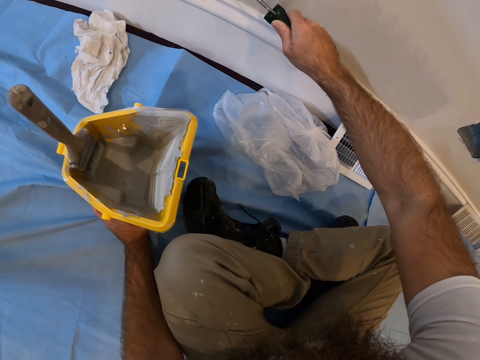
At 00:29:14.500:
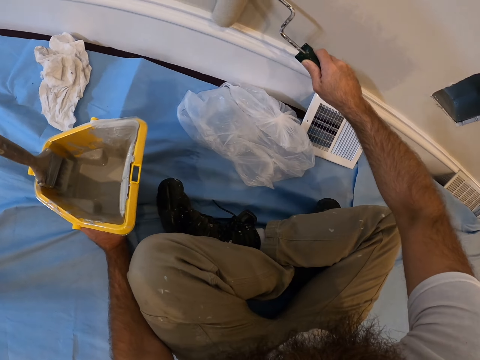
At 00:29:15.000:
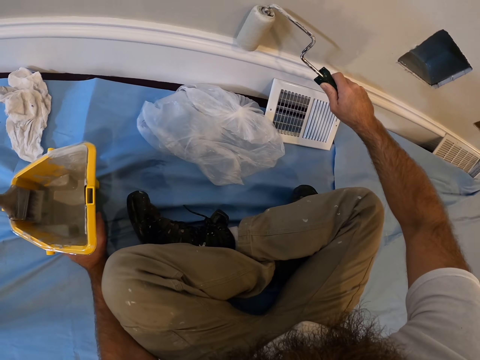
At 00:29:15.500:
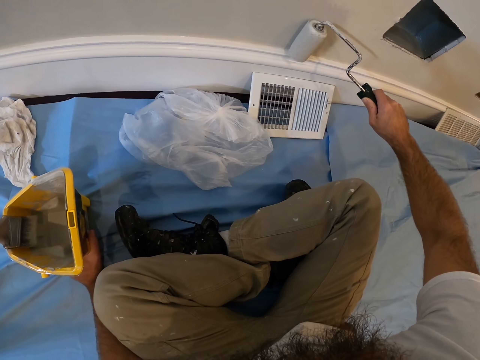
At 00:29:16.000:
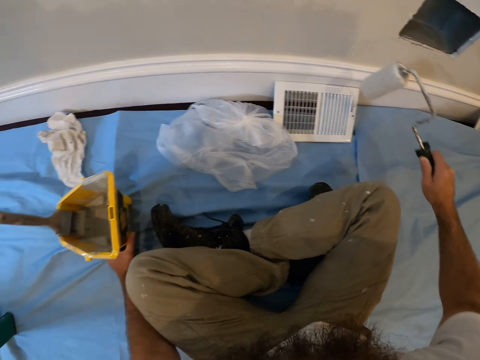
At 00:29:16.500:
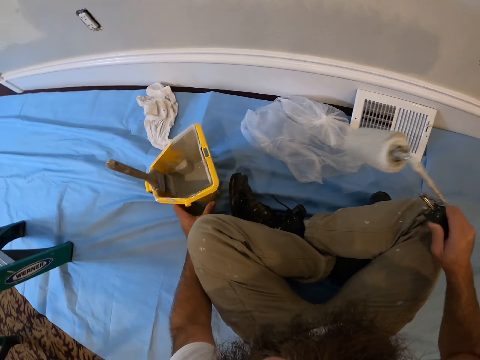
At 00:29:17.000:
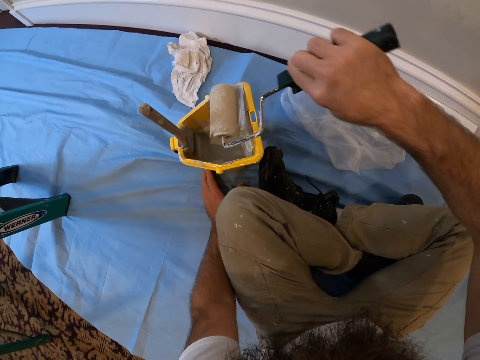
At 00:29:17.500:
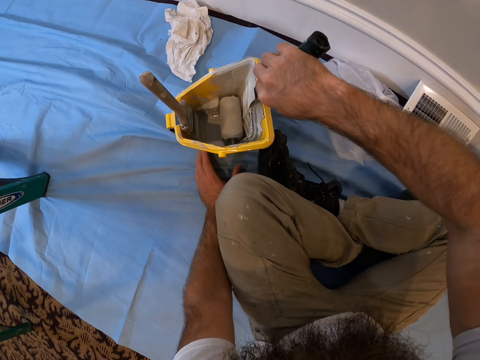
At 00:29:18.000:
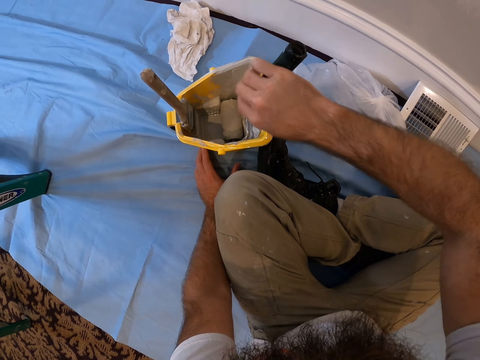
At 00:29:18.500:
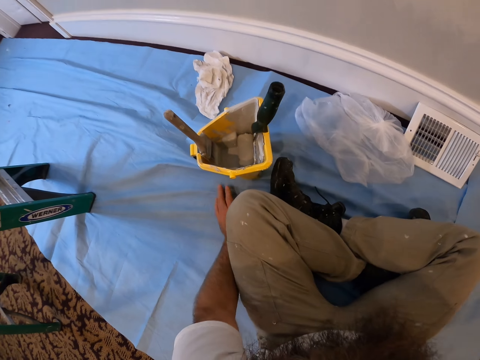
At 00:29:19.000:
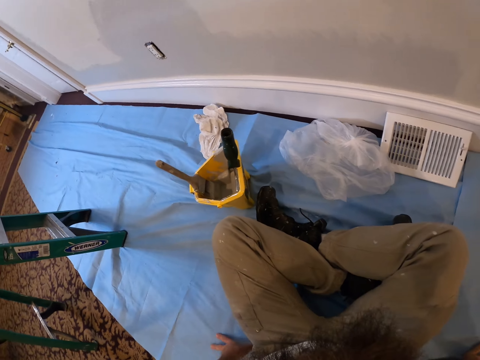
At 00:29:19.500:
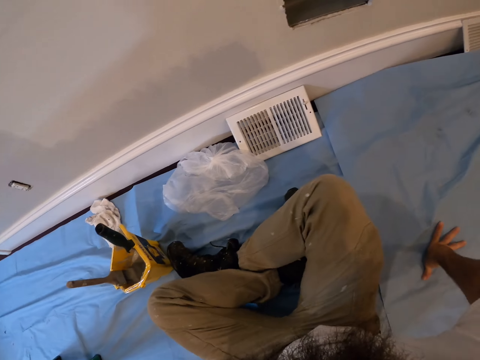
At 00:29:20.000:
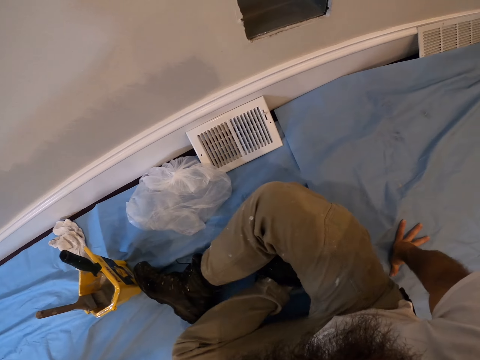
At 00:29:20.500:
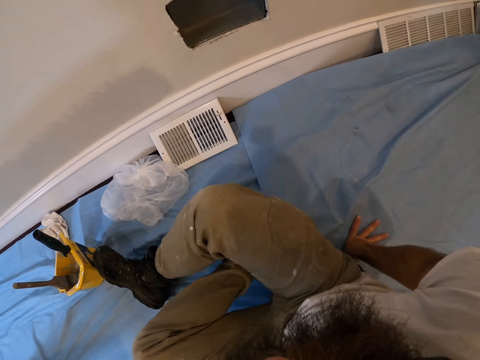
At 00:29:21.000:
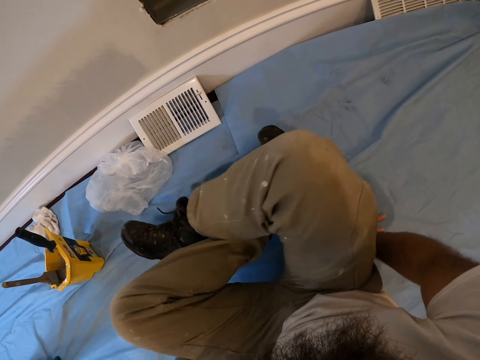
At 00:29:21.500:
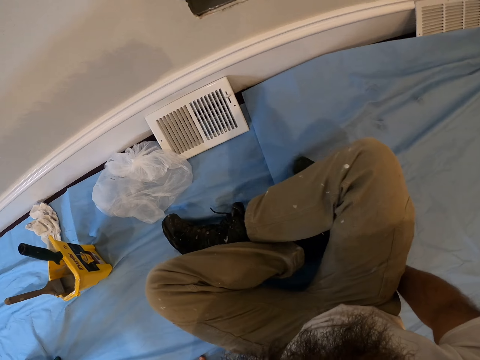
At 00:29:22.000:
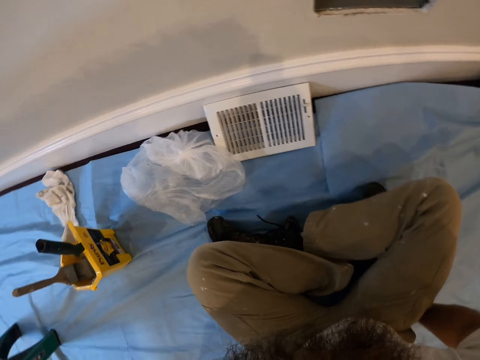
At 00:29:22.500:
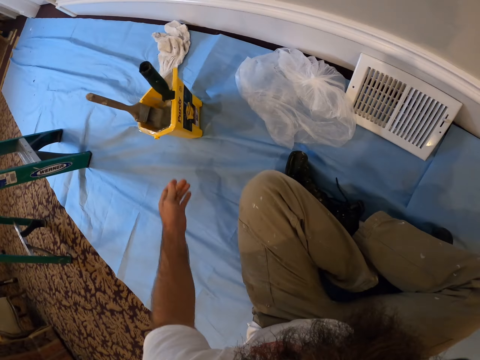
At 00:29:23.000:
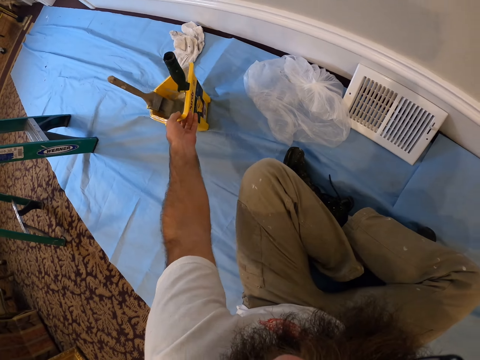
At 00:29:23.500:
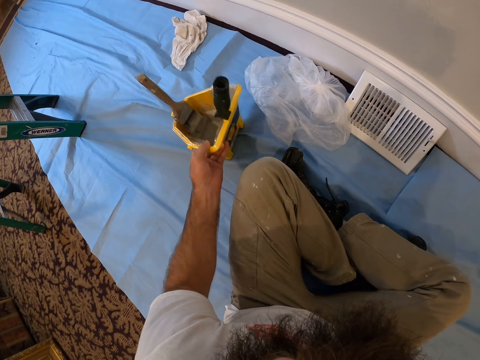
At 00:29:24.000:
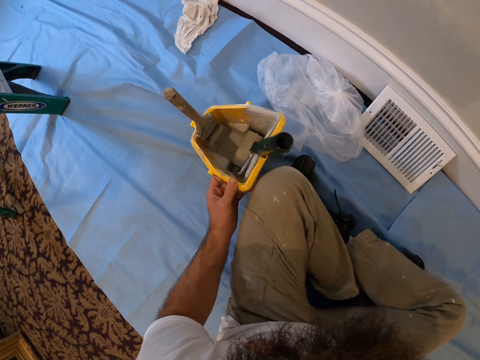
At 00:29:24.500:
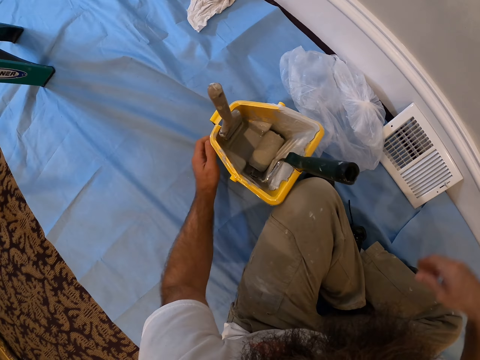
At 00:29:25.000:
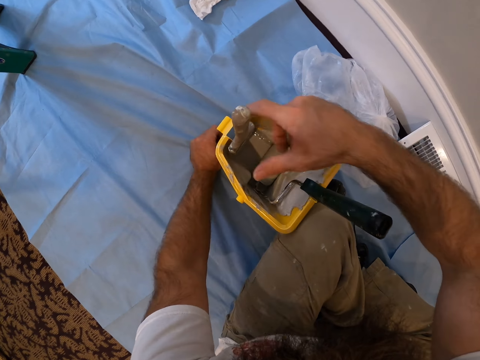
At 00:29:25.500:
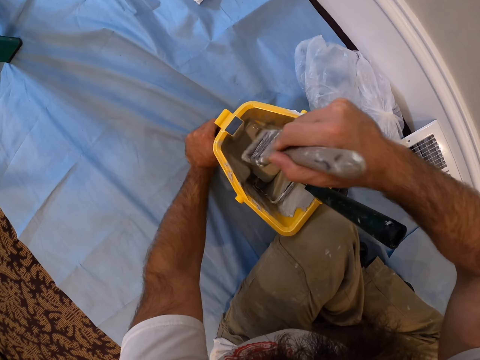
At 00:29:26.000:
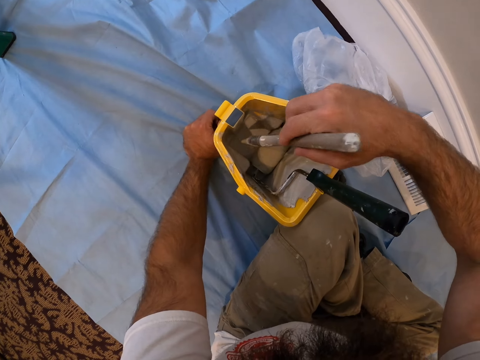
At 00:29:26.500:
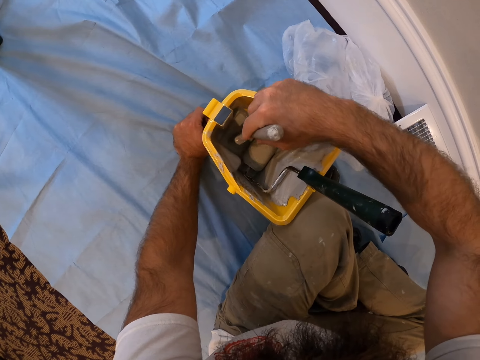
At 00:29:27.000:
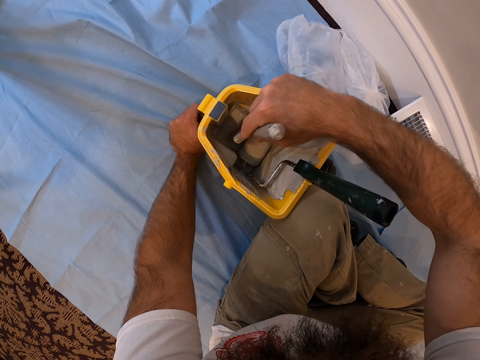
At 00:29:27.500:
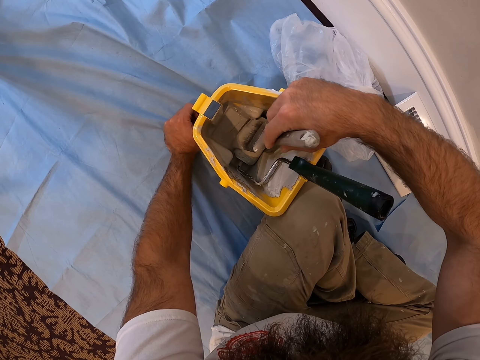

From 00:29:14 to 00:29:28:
The camera wearer drops the paint roller in the paint bucket with his right hand. He moves across the sheet with both hands. He moves the paint bucket on the sheet with his left hand. He picks up a paint container. He smears the paintbrush on some paint in the paint bucket with his right hand.

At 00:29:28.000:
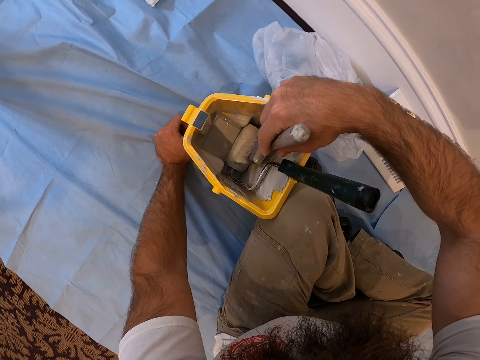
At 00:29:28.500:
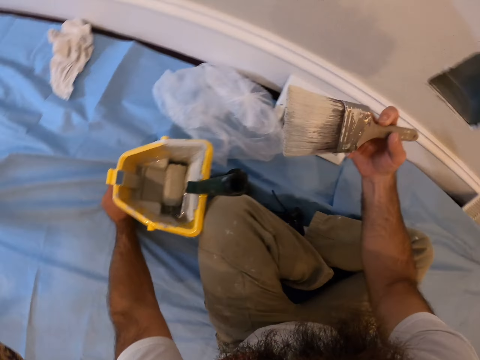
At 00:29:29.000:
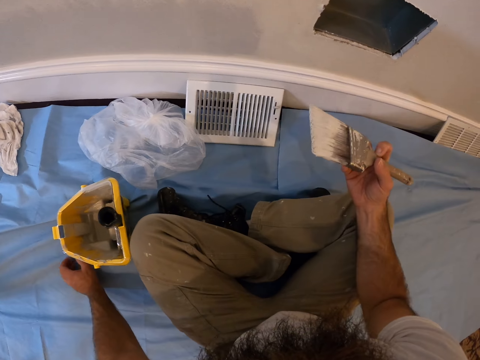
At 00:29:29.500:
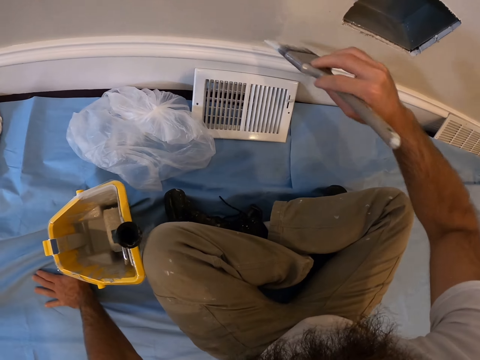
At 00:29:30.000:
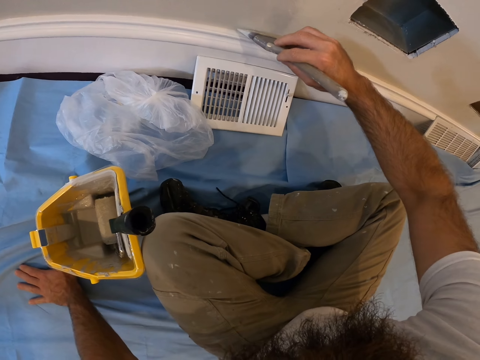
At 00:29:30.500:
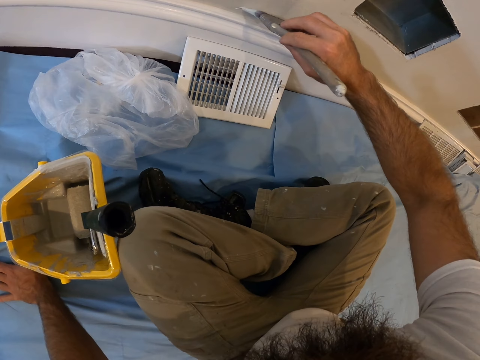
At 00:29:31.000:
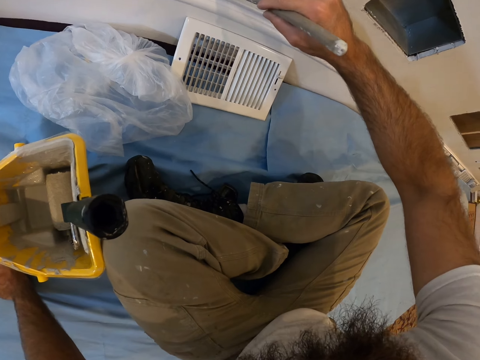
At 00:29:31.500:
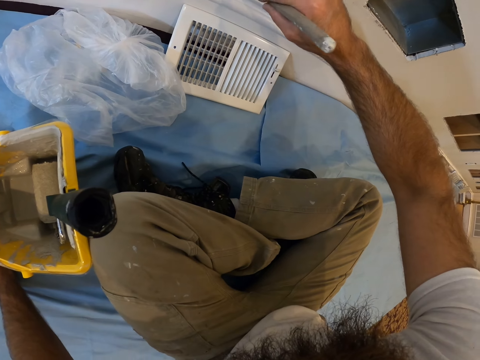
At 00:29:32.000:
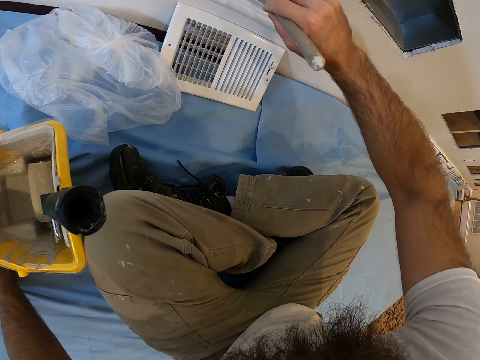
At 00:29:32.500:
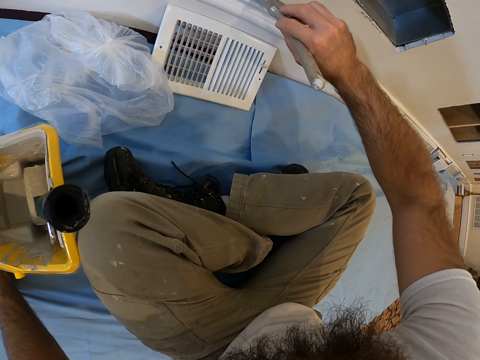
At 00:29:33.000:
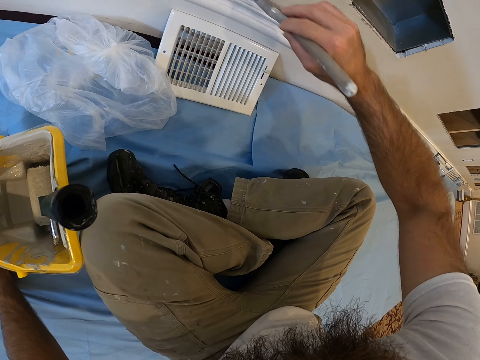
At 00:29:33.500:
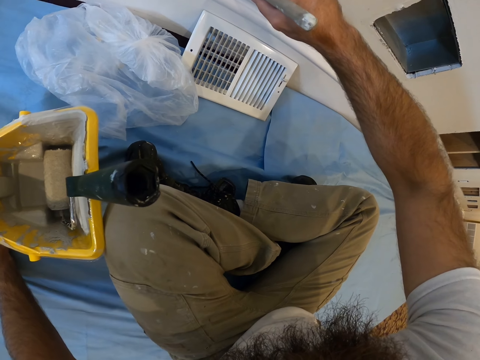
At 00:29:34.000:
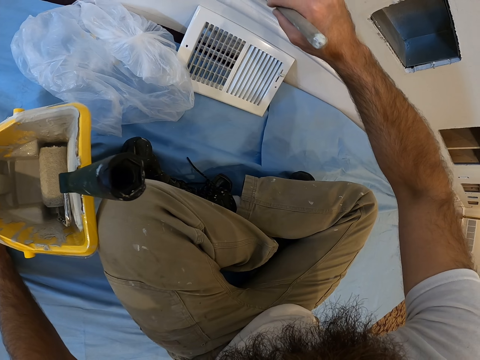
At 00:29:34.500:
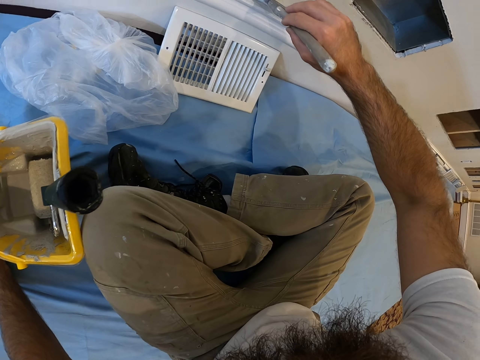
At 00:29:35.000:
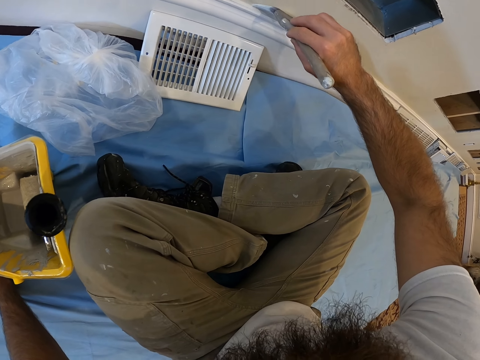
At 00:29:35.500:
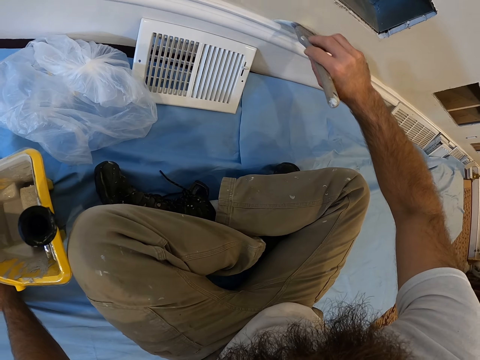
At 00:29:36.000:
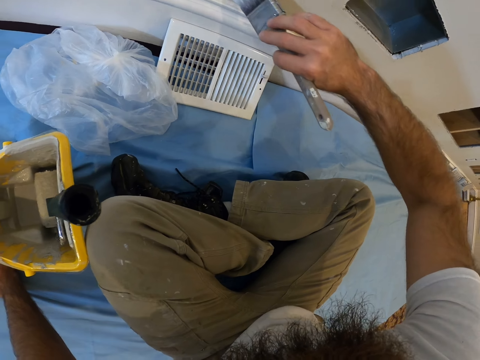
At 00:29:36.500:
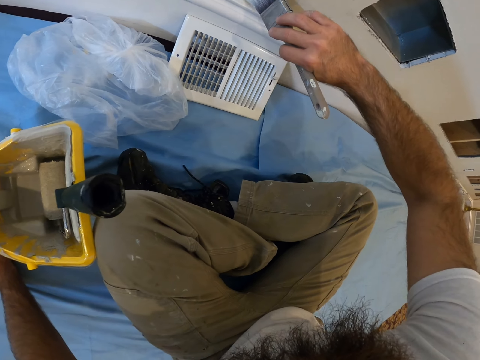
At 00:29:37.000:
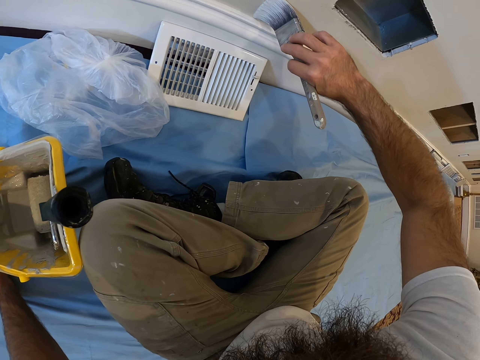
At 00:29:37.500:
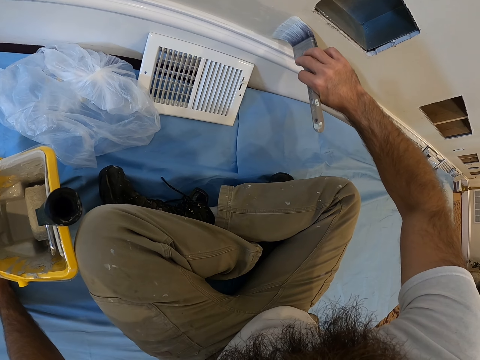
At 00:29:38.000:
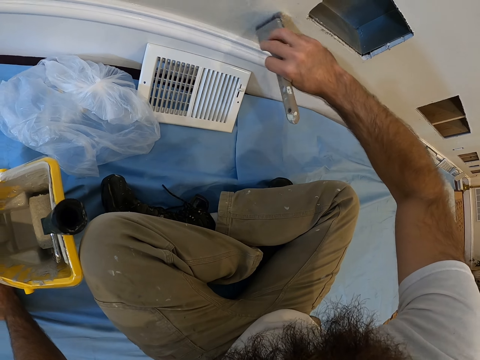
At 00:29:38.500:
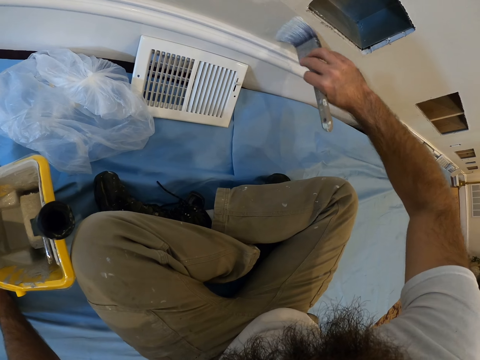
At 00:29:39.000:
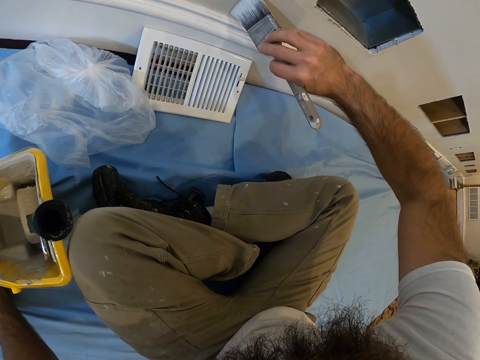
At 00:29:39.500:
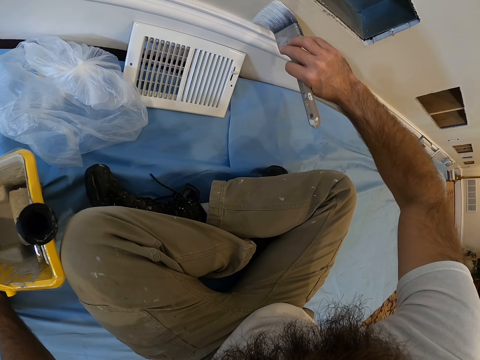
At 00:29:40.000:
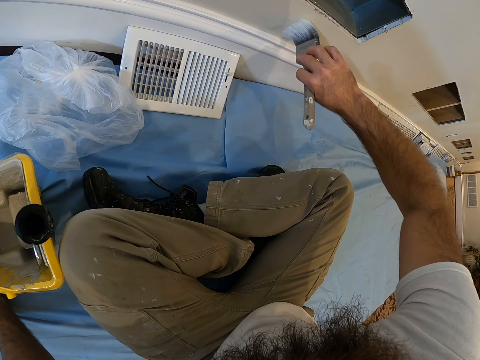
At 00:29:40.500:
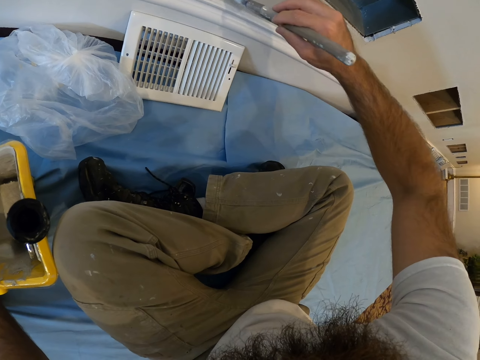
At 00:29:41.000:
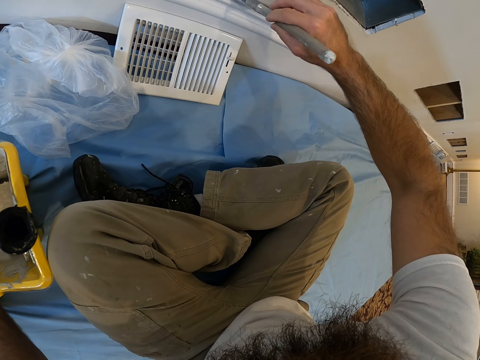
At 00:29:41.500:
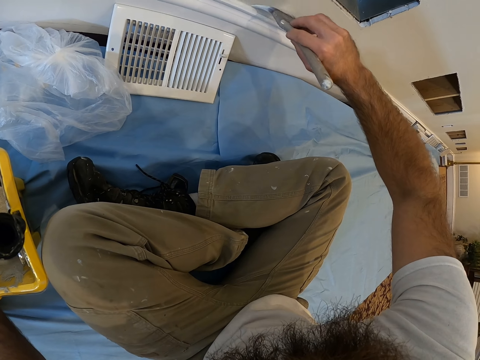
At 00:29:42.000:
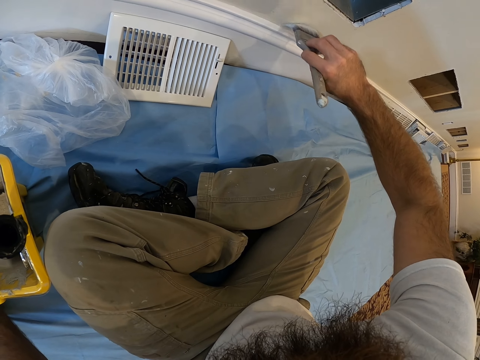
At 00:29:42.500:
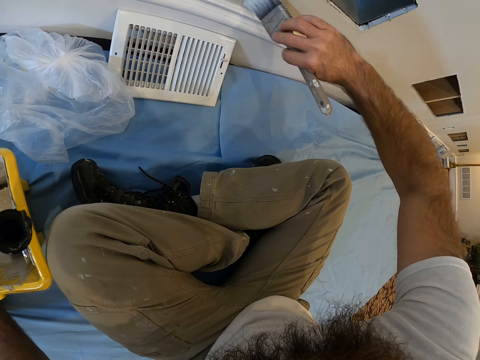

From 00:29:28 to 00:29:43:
The camera wearer paints the wall with the paintbrush in his right hand.
